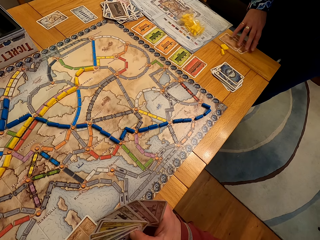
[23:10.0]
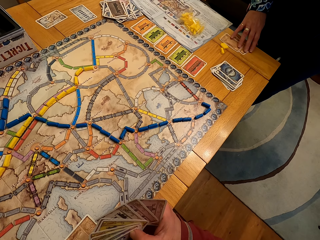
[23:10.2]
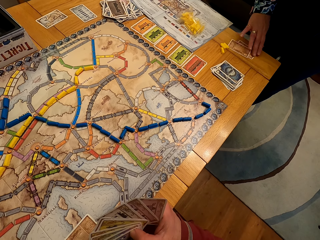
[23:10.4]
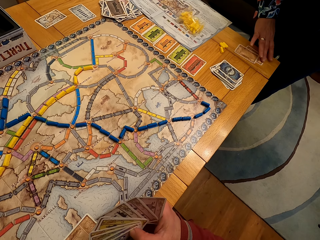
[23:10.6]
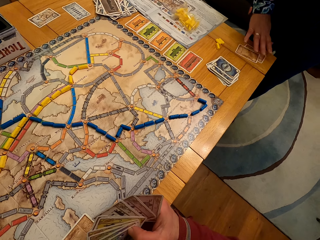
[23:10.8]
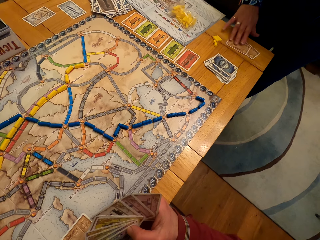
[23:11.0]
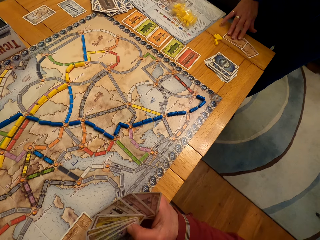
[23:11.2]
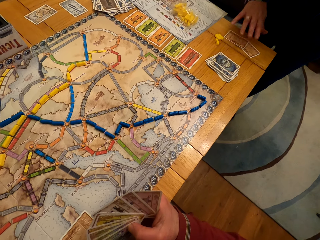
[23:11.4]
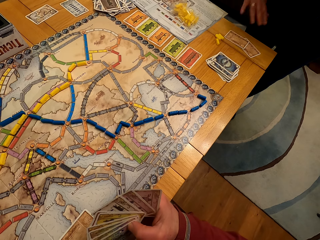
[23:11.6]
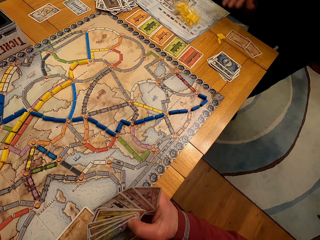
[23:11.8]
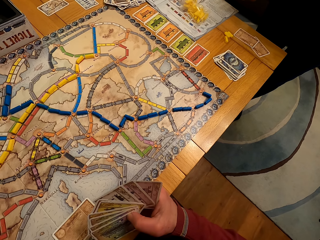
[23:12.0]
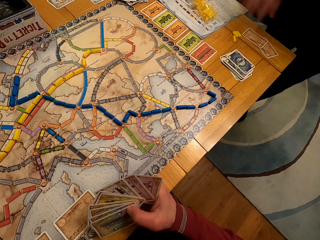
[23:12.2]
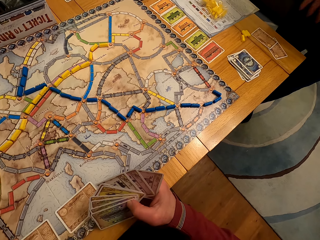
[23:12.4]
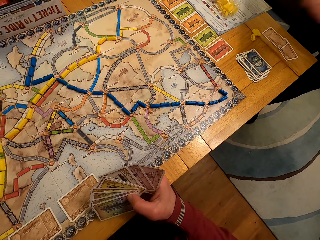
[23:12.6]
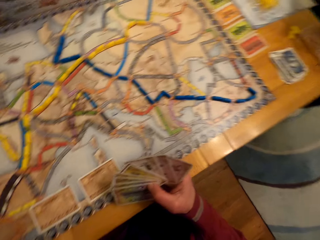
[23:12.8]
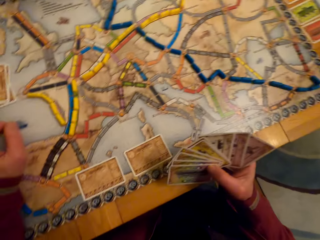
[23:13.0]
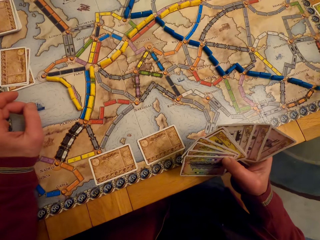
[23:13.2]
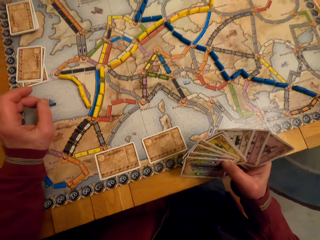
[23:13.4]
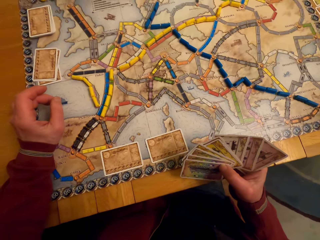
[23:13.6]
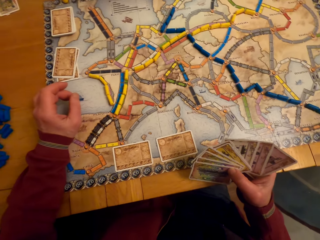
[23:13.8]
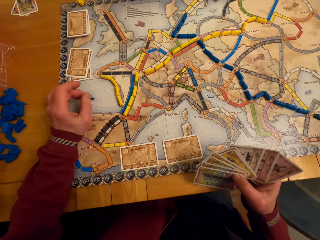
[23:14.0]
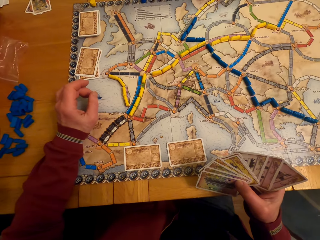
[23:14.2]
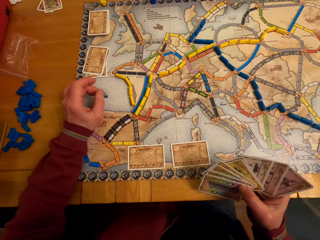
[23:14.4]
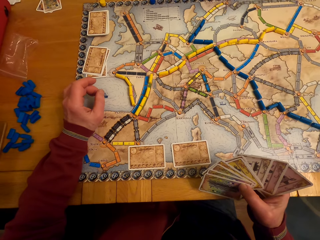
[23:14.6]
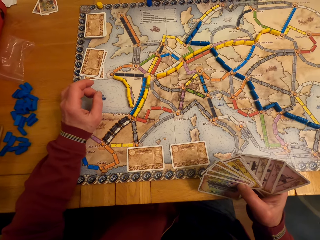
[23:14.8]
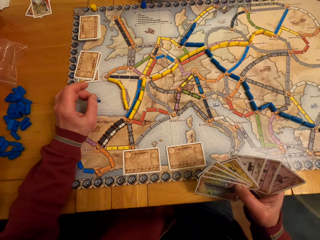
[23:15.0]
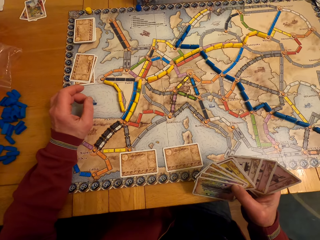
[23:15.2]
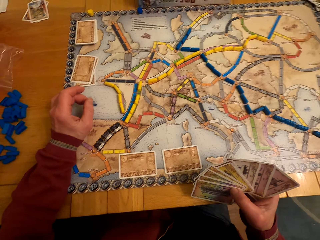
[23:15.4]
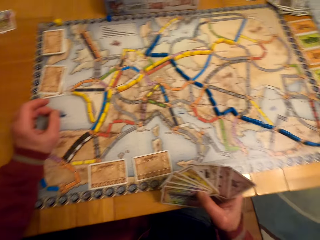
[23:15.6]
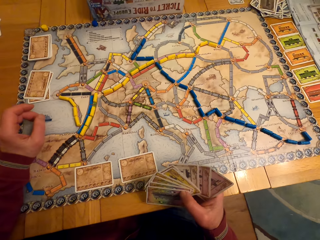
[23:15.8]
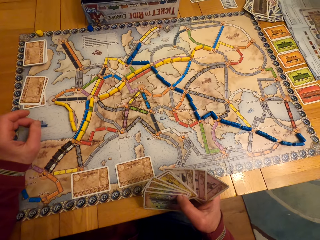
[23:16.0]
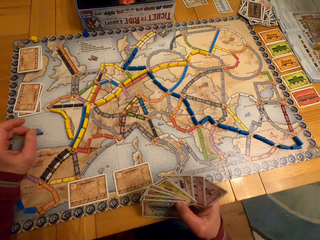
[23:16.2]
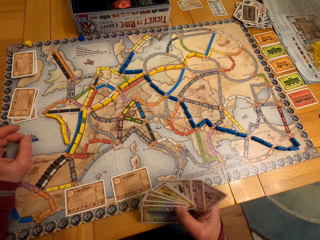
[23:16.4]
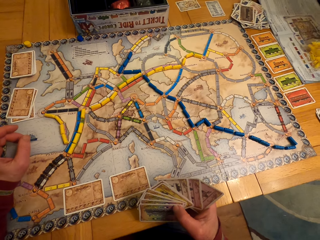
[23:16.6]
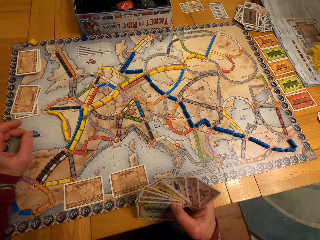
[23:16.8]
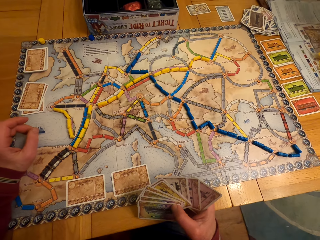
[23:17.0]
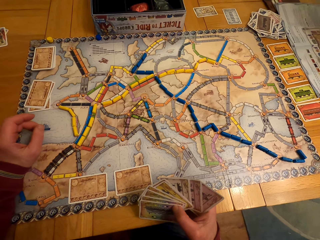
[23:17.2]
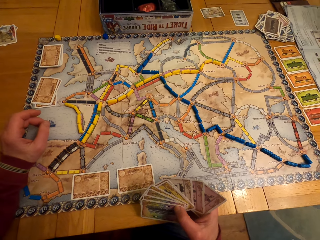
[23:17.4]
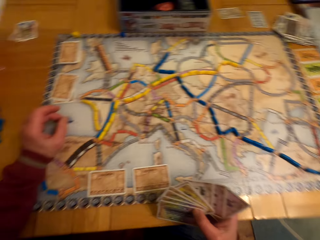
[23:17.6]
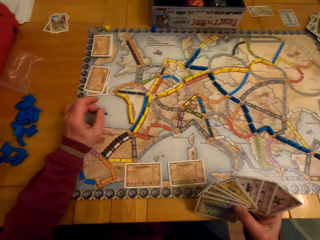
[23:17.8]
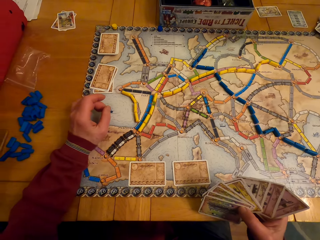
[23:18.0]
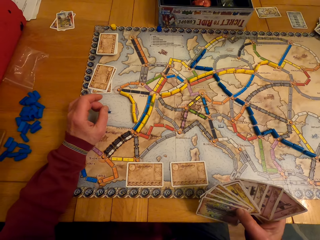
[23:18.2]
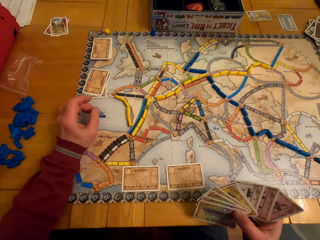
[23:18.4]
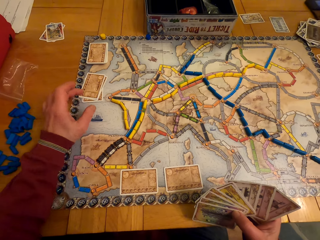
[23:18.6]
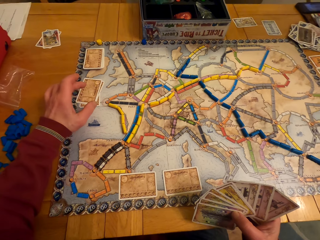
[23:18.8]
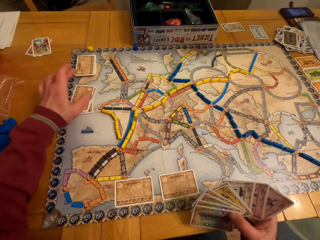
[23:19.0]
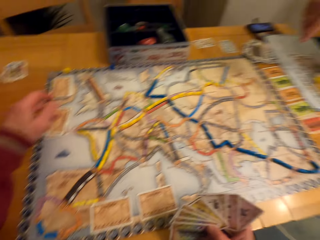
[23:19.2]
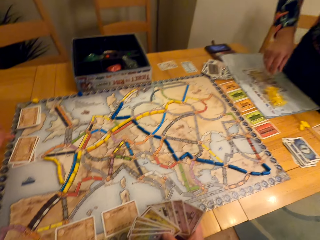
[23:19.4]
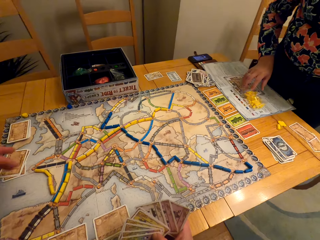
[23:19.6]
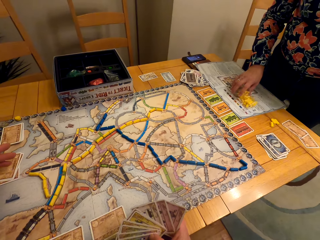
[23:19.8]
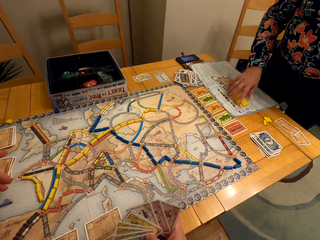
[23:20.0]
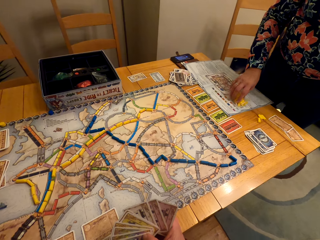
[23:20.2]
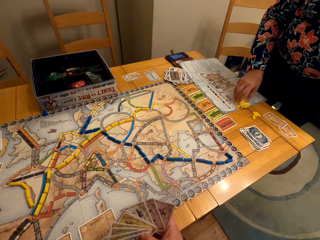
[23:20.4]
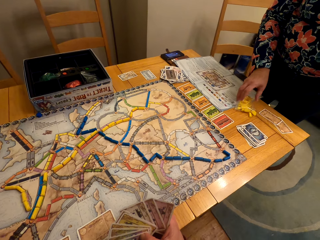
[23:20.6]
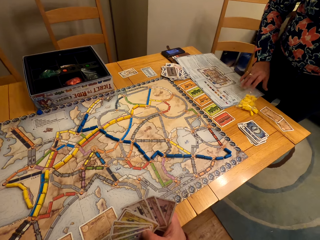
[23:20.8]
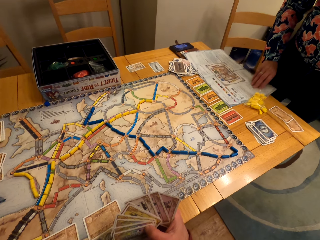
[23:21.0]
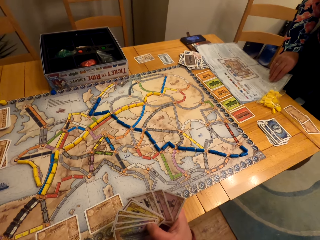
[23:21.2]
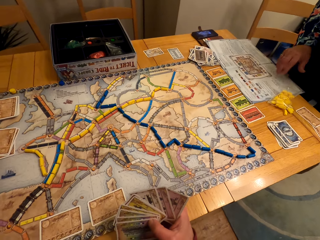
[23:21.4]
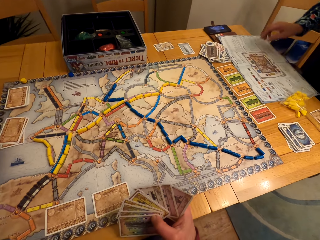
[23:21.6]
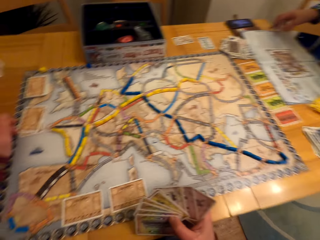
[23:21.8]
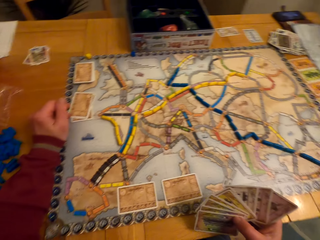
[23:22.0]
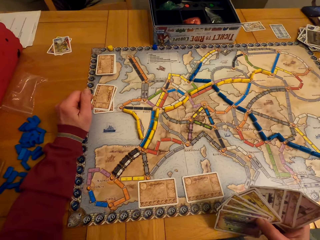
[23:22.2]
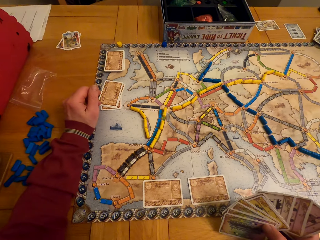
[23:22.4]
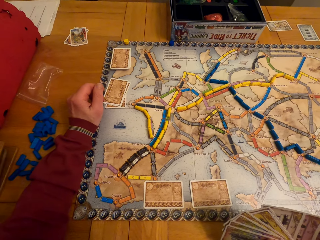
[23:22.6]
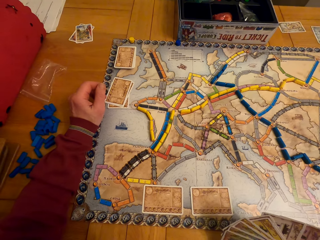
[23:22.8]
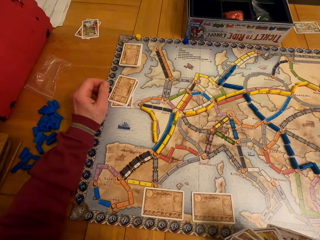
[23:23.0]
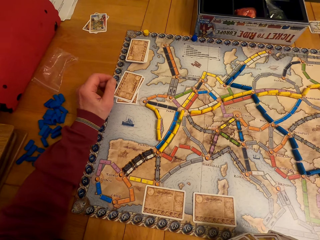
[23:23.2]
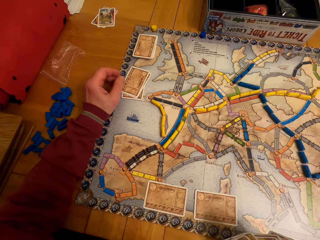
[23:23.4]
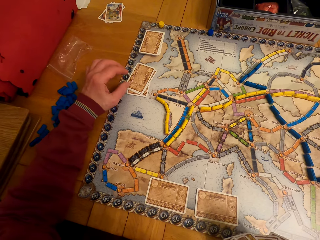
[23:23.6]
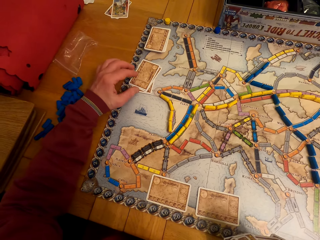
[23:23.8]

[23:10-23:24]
A lady moves the cards. The lady moves the hand. The camera wearer looks at the cards. They move the hand. They talk with the lady. The lady moves the board game chips on the table. The lady touches the book. The camera wearer looks around.

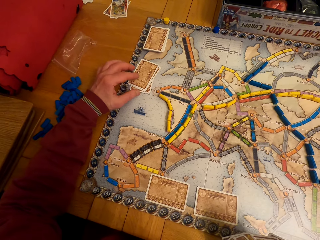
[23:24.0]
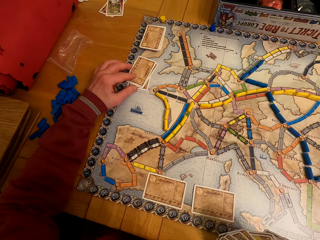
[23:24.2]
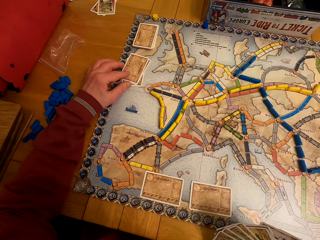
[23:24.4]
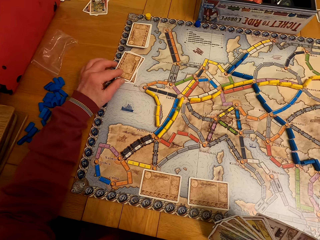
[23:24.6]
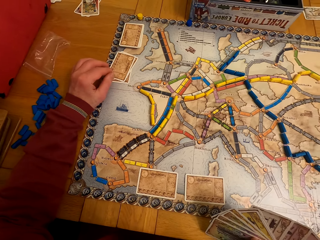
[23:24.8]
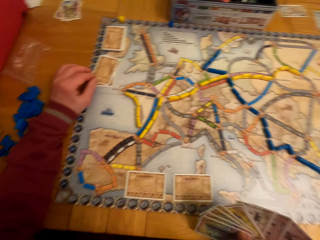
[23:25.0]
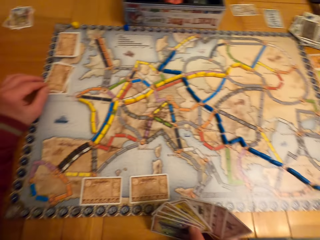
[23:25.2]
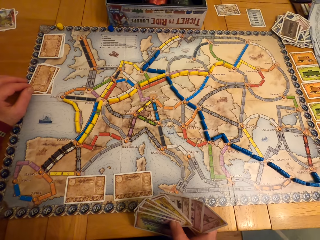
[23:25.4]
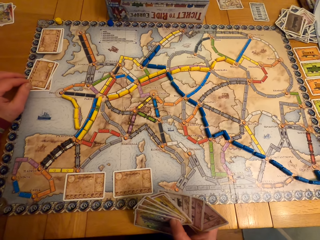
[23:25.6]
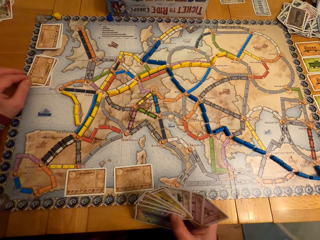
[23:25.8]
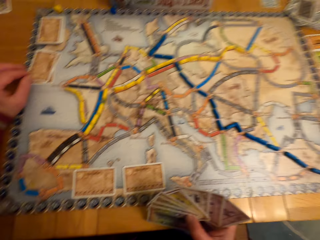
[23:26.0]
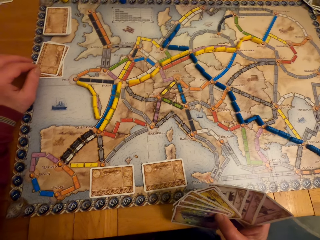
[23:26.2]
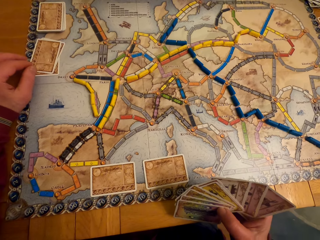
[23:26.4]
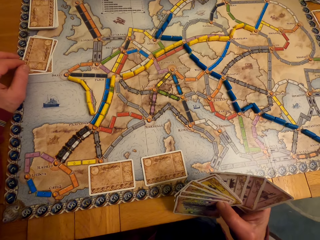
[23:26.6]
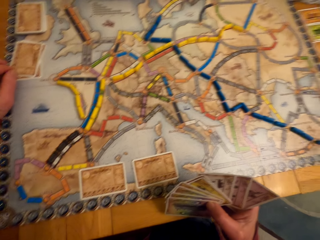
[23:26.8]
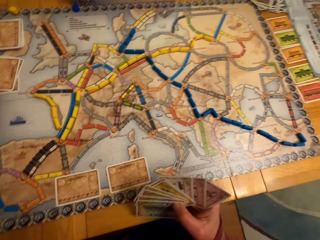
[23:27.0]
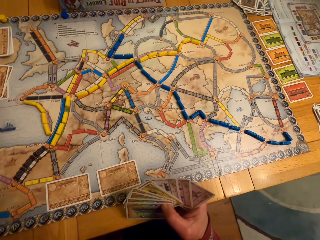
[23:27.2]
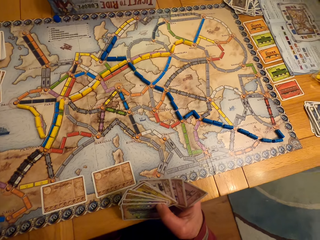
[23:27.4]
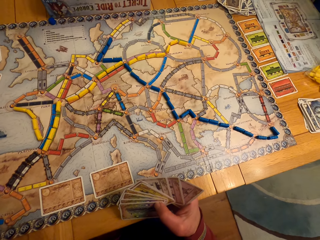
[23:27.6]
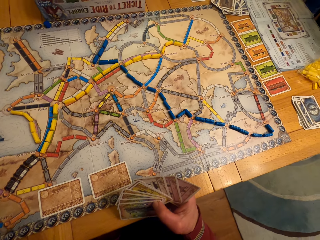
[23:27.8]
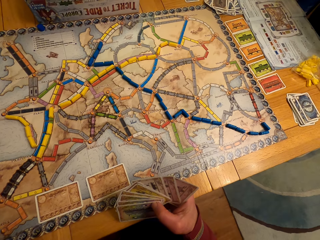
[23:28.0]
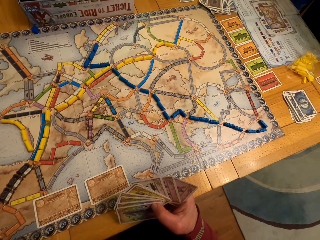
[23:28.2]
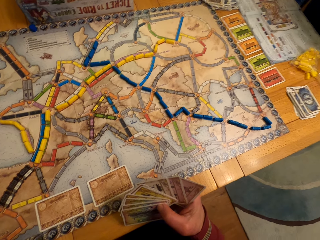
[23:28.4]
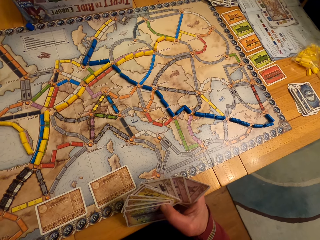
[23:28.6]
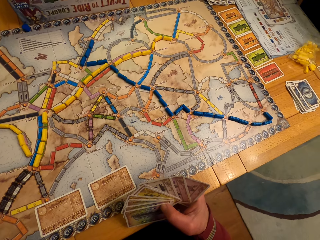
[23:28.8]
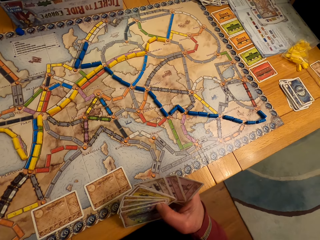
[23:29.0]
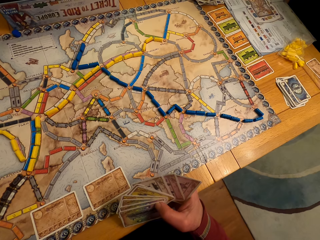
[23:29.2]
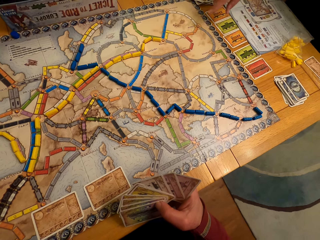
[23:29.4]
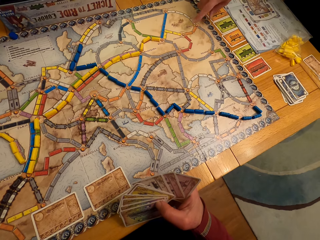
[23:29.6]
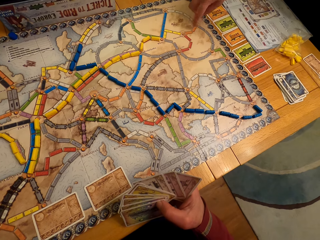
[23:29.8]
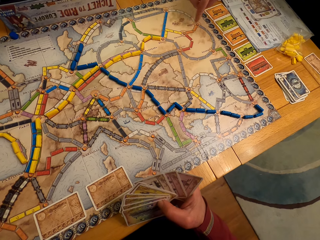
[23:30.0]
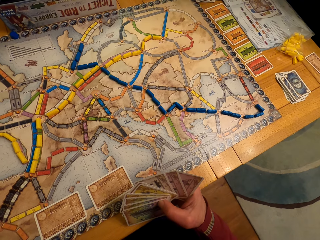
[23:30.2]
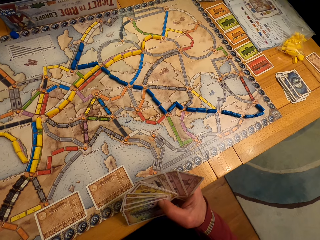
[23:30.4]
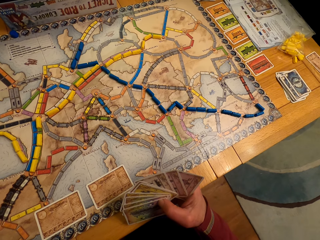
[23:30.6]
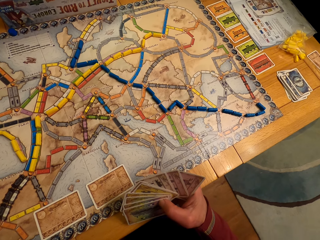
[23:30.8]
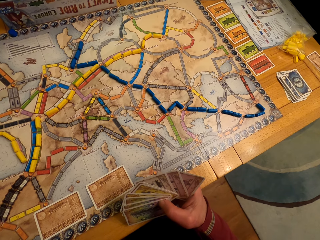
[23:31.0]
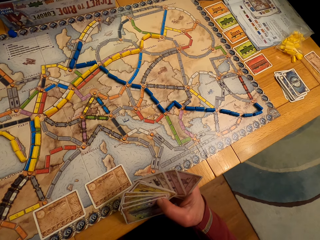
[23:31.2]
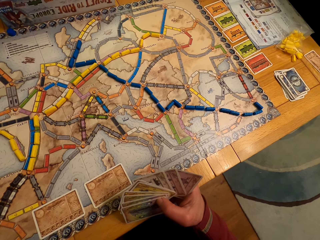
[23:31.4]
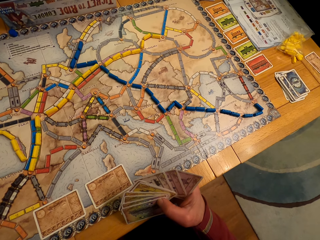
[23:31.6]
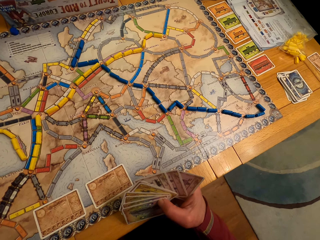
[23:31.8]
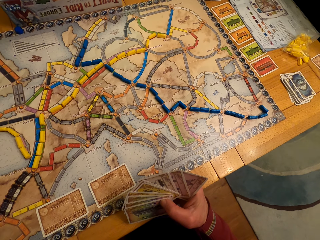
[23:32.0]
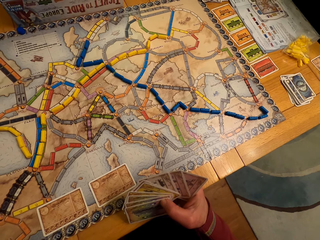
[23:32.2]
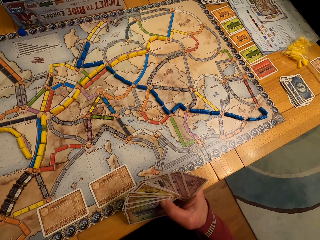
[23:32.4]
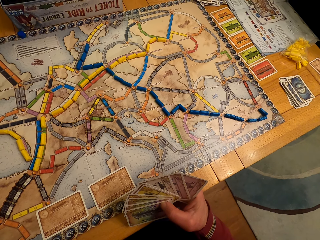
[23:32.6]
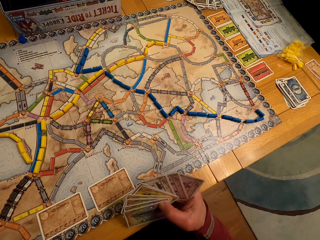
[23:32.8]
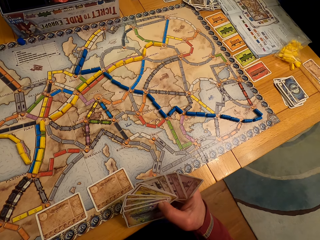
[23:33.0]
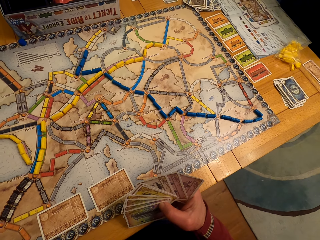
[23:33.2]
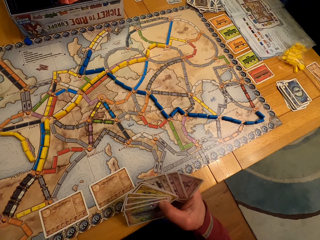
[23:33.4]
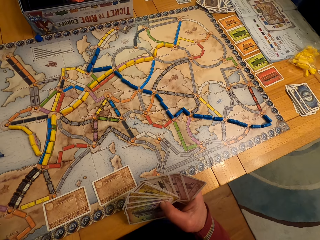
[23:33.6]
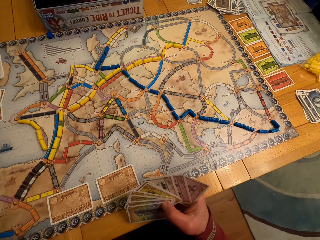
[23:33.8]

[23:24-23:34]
The camera wearer touches the cards. They look at the model pieces. A lady moves the hand. The lady points at the table. The camera wearer looks around.
